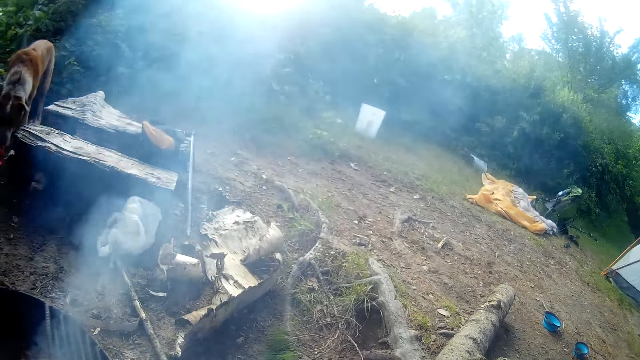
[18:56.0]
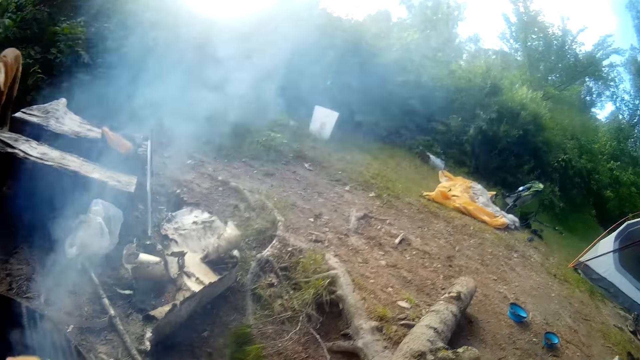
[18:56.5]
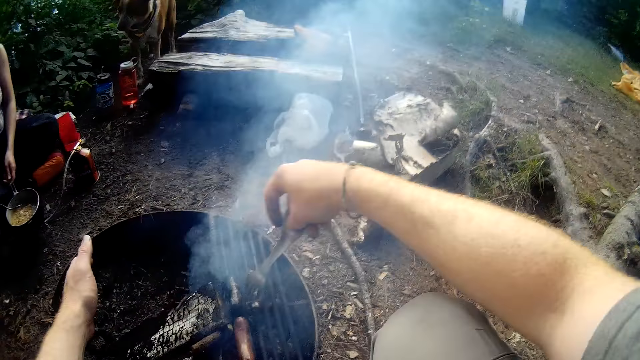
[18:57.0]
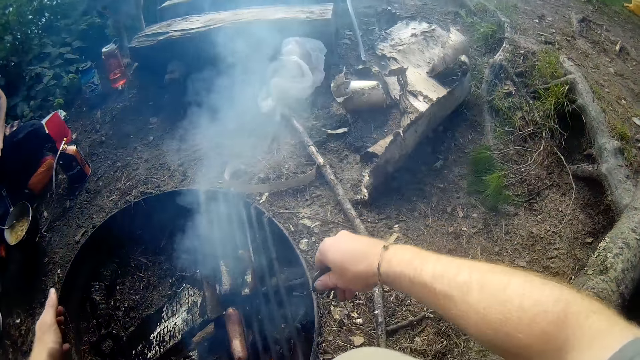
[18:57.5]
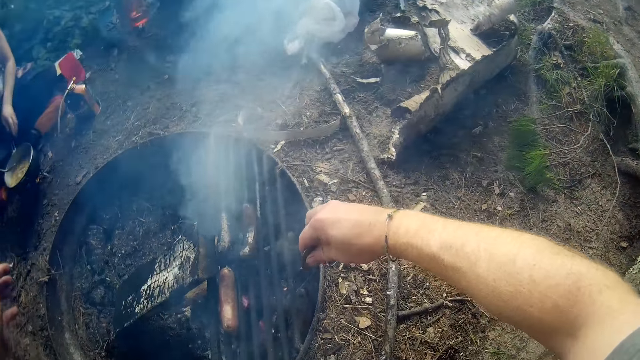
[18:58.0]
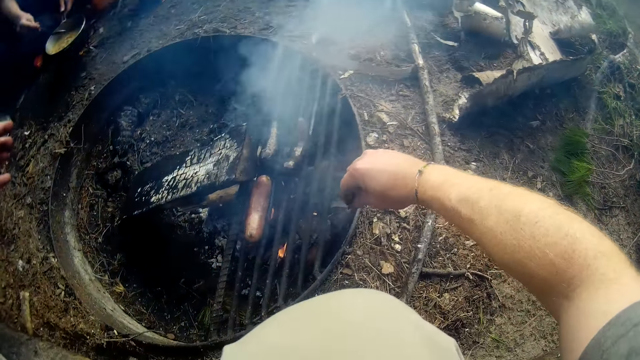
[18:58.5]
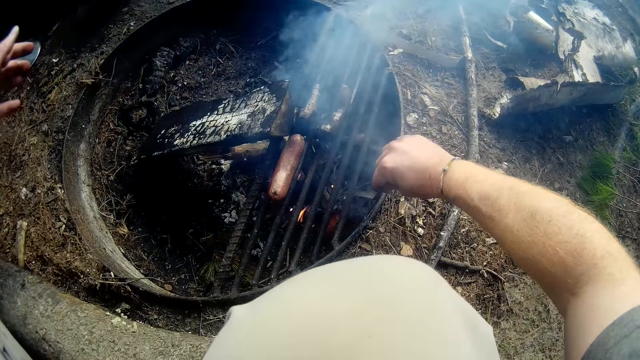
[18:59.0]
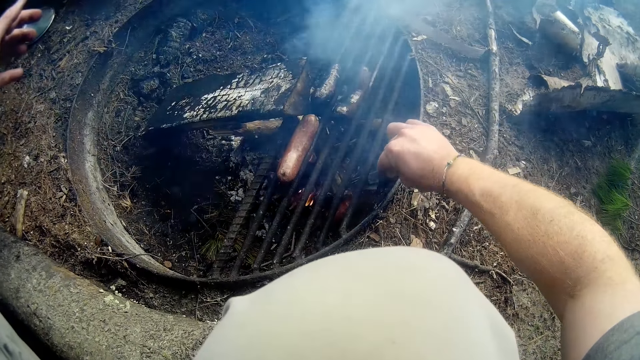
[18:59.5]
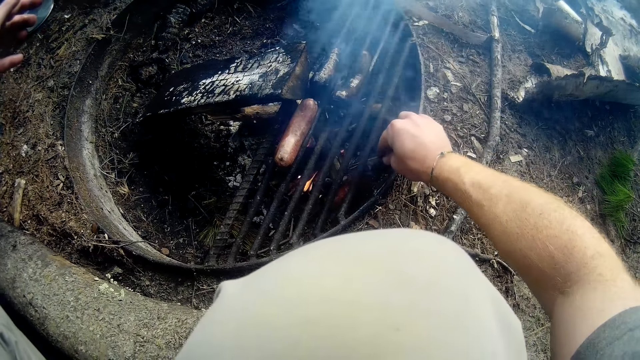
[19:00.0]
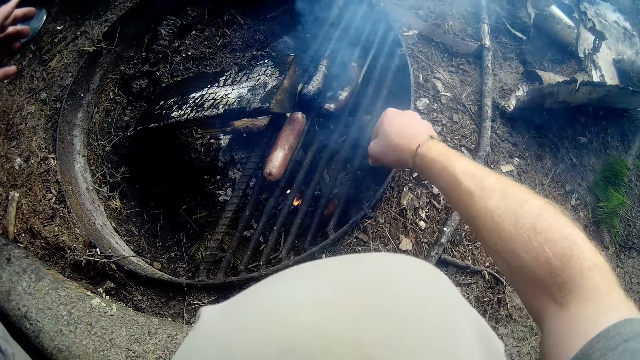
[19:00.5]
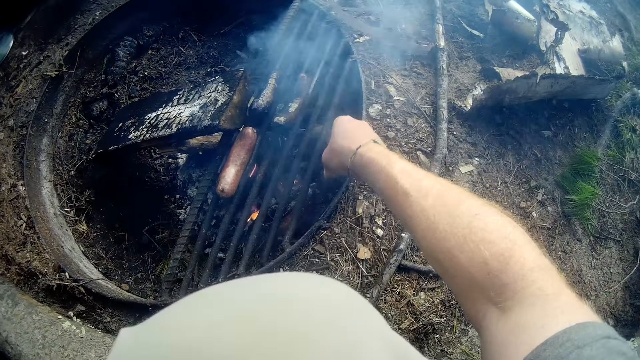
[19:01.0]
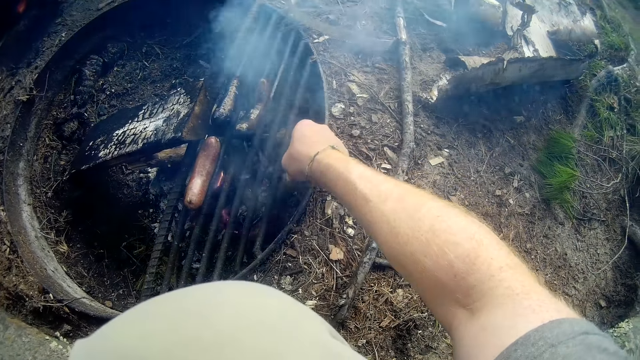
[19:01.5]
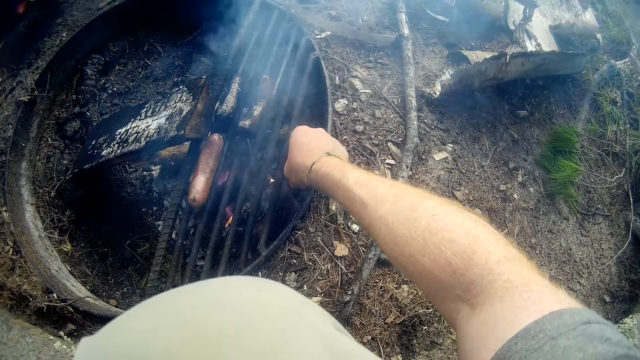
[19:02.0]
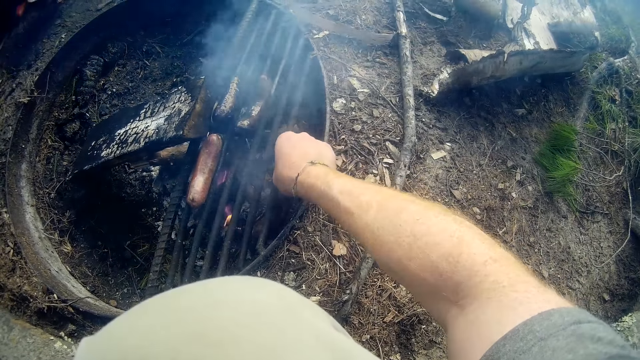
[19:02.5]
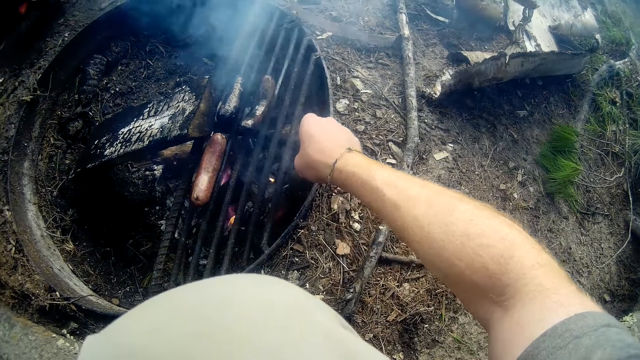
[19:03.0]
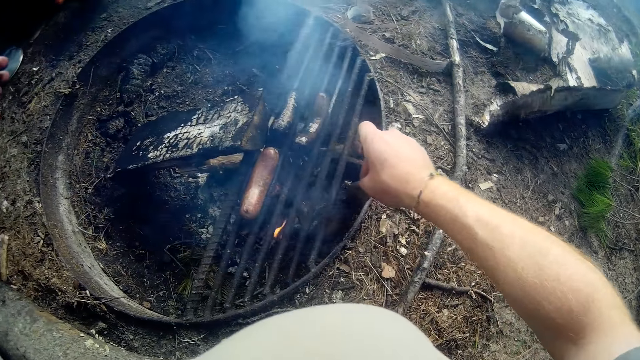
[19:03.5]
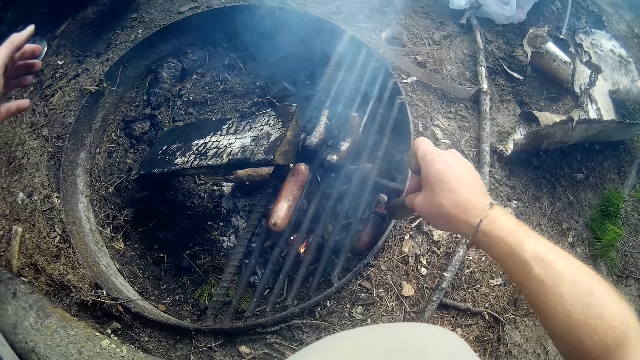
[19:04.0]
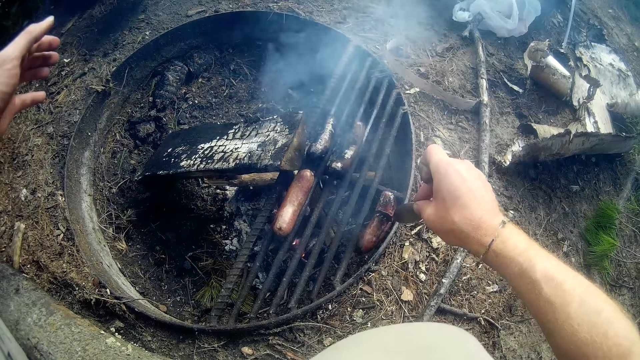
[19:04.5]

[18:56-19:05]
The camera wearer coughs. They pick the first sausage from the ground with the spork.

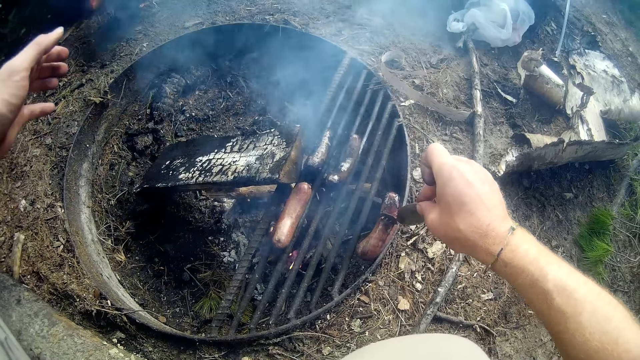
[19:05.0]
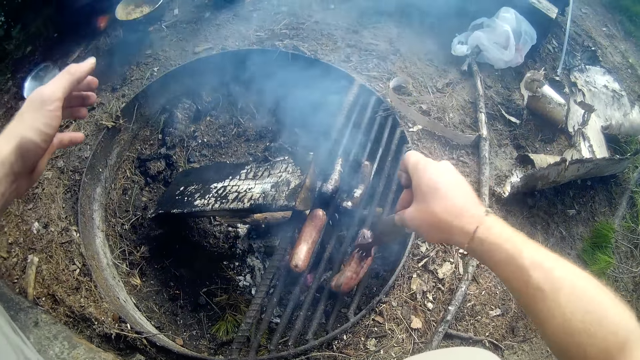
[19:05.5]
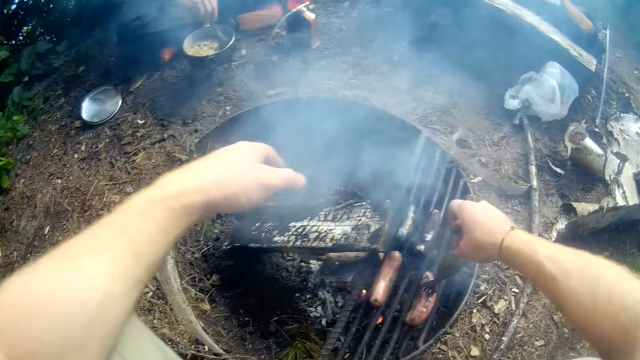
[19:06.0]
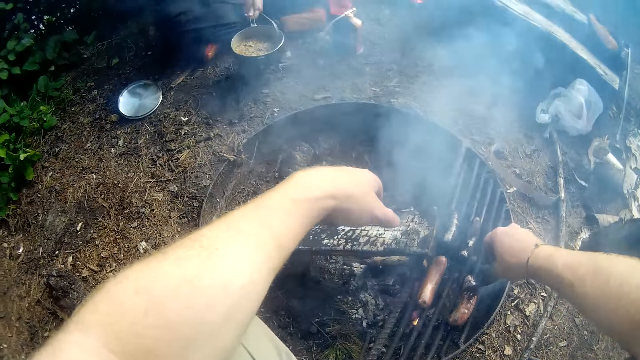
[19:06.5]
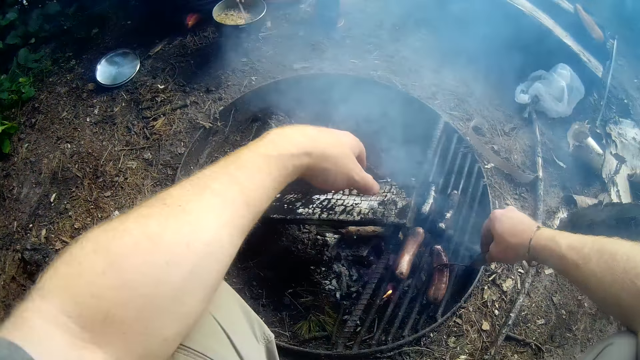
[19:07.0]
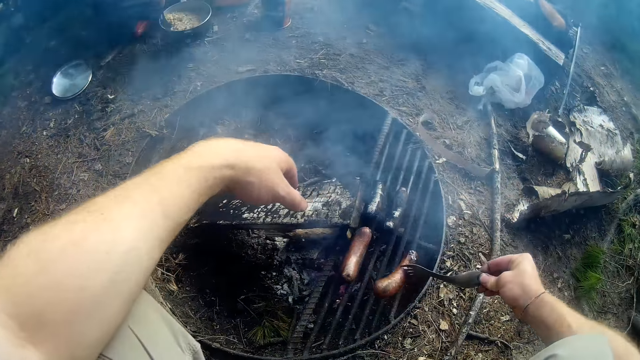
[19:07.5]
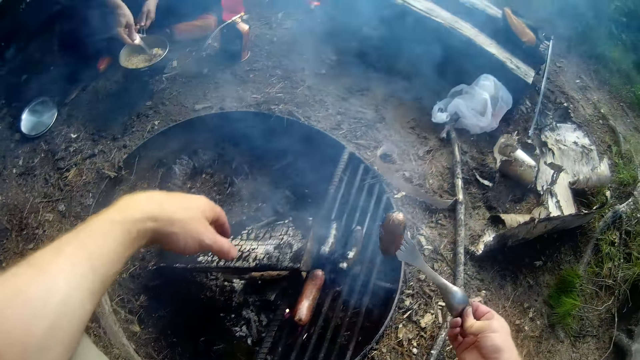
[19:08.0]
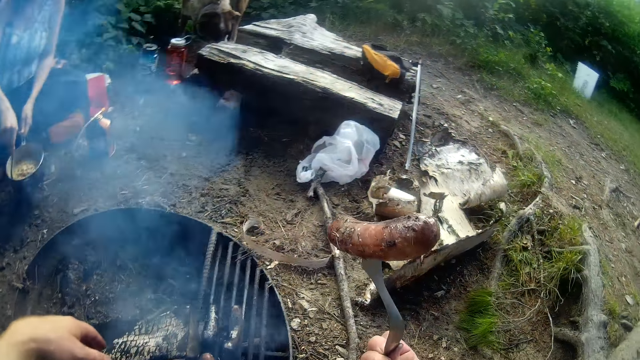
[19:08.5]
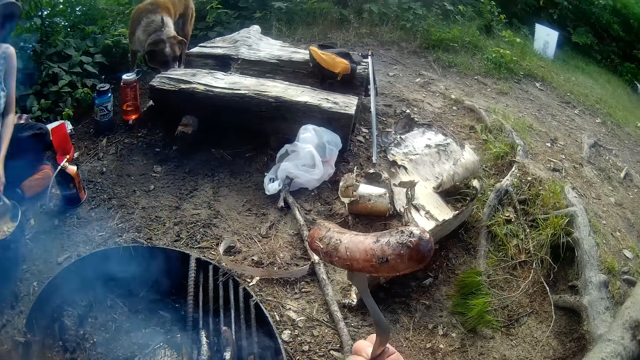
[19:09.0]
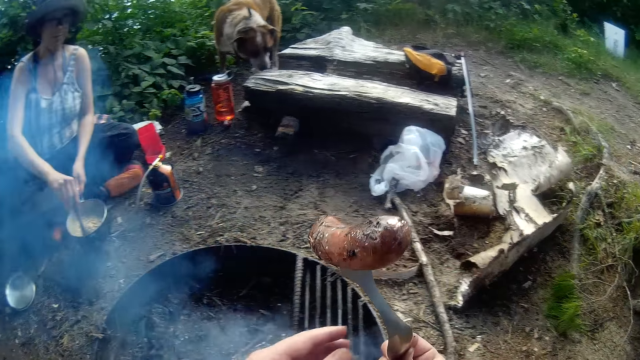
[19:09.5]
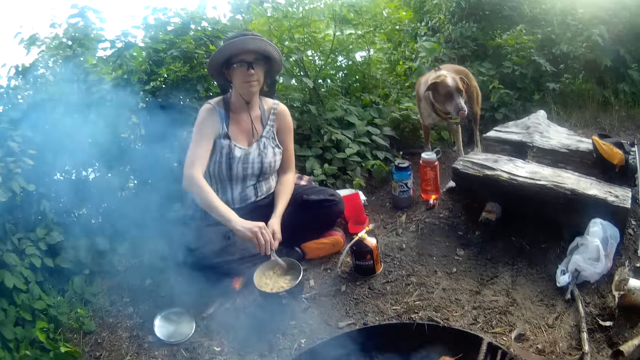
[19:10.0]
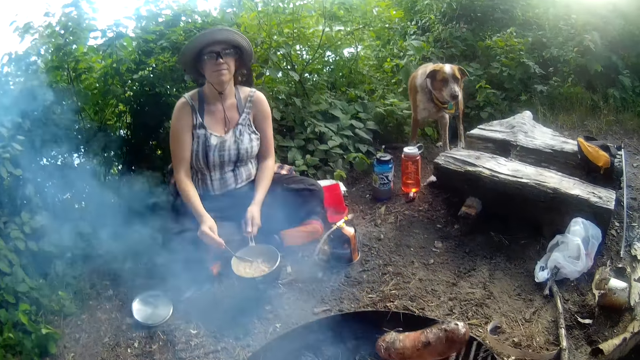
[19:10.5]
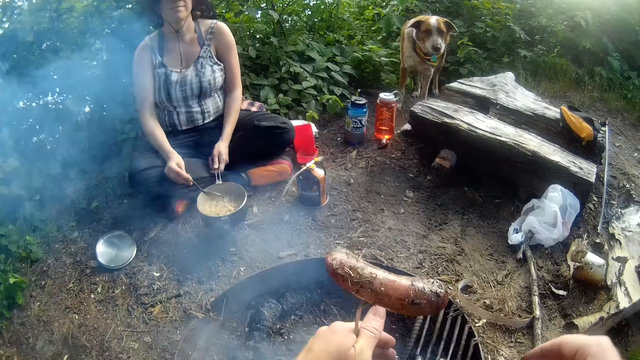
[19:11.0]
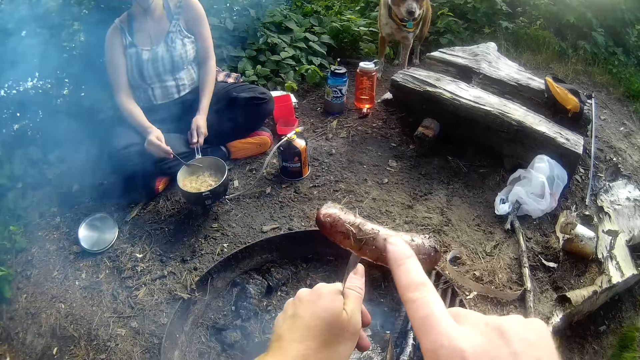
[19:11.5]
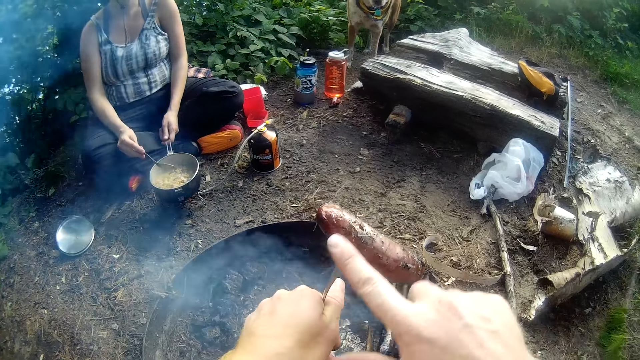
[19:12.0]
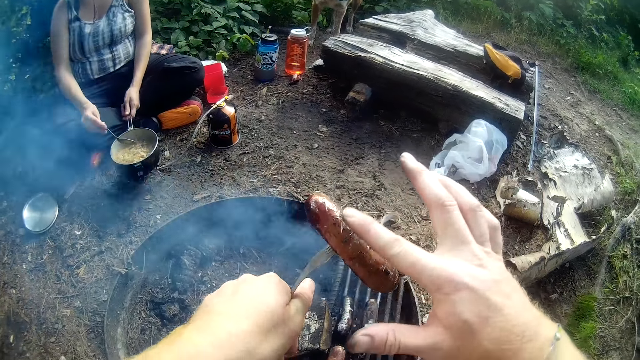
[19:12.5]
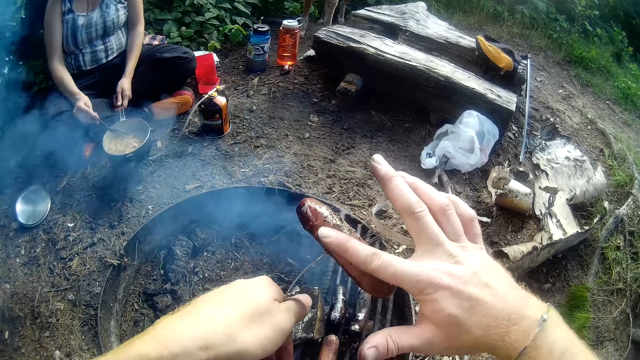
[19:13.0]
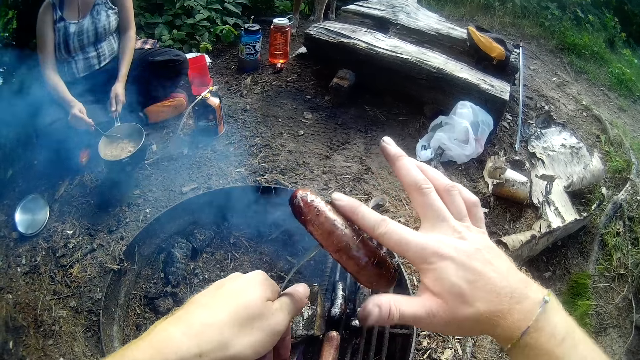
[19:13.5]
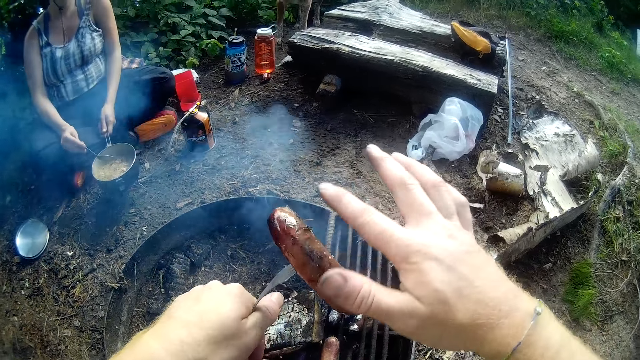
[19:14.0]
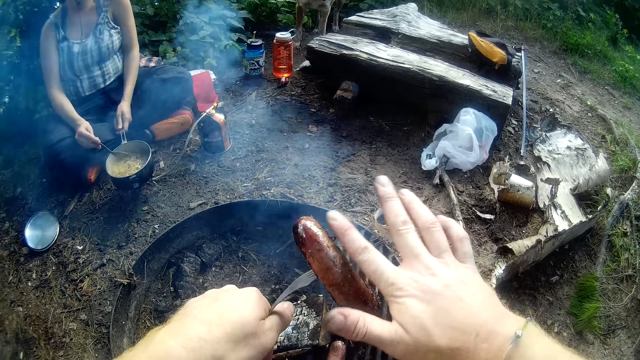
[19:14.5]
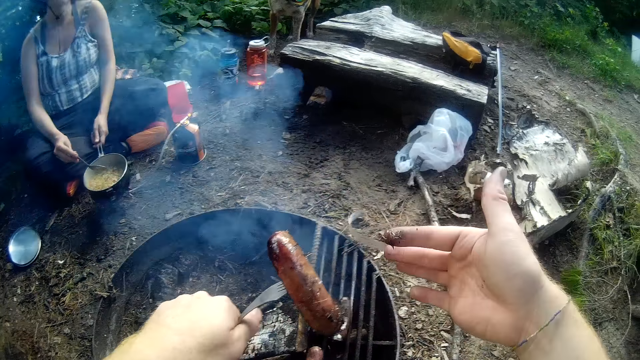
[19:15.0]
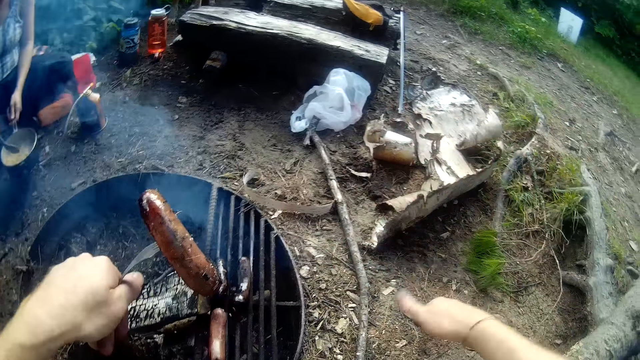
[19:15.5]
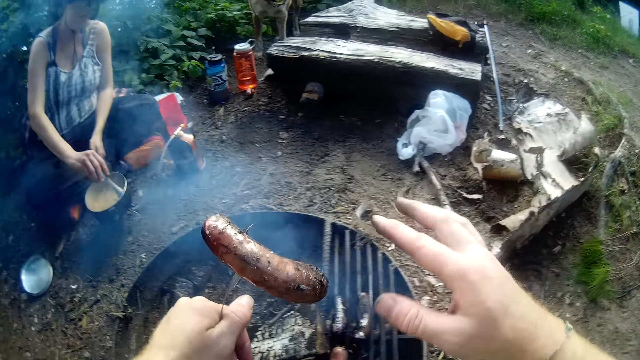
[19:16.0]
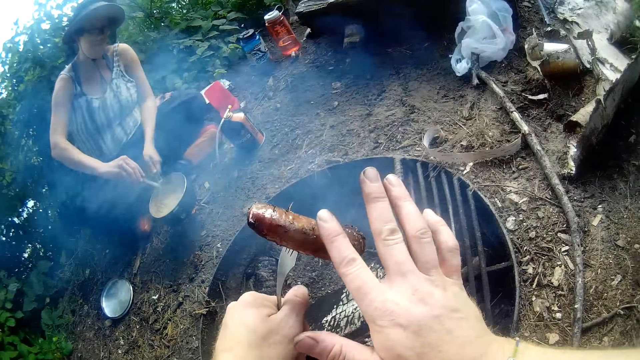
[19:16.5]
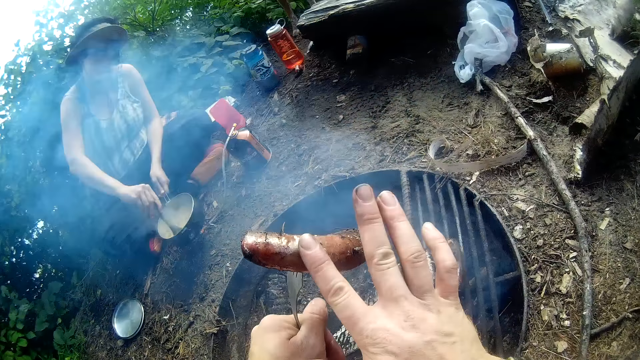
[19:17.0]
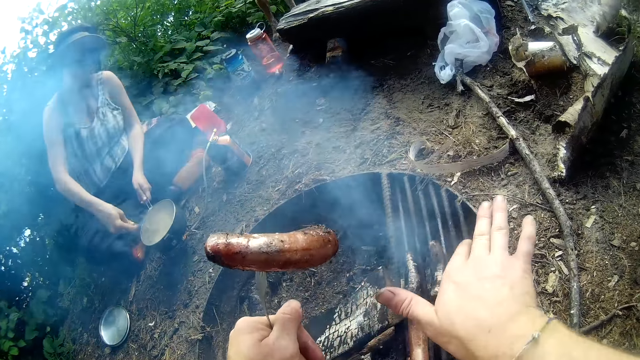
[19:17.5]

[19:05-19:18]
The camera wearer picks the sausage from the fire with the spork. He places the sausage on the rack above the fire. He looks at the sausage. He moves the spork to his left hand. He dusts the sausage with his right hand. A woman talks to the camera wearer.
